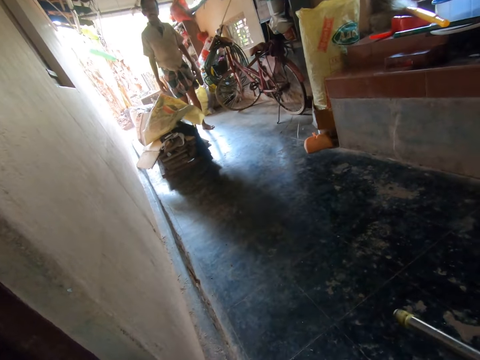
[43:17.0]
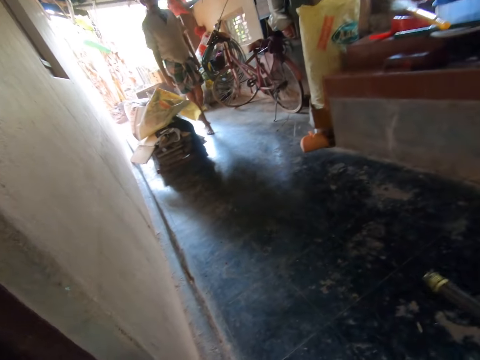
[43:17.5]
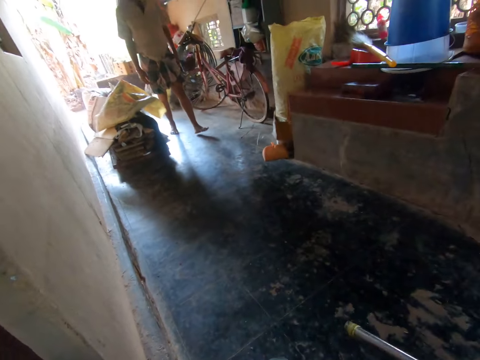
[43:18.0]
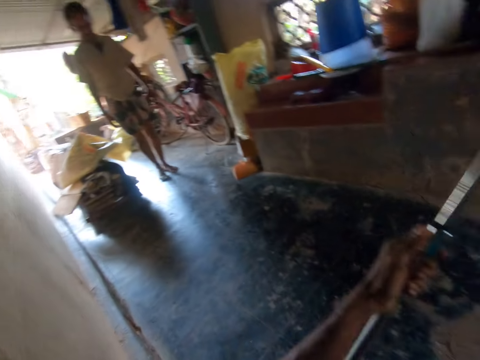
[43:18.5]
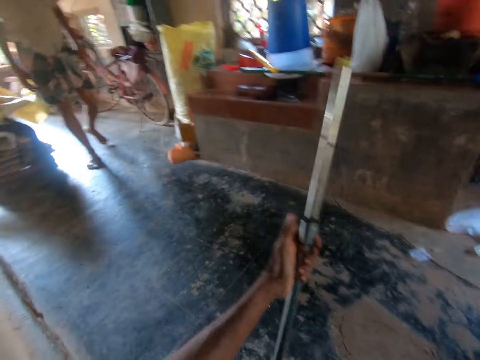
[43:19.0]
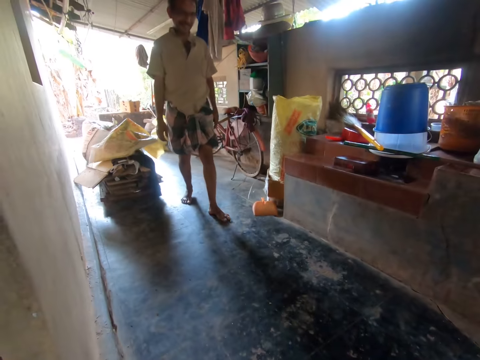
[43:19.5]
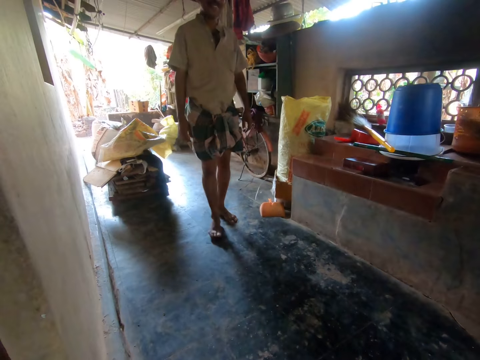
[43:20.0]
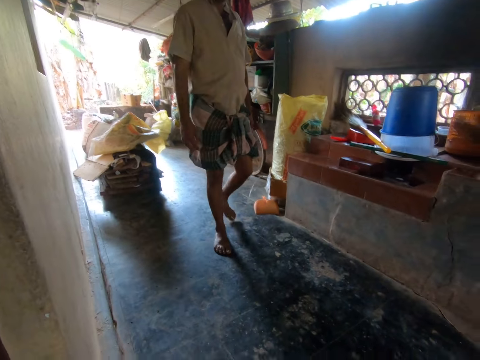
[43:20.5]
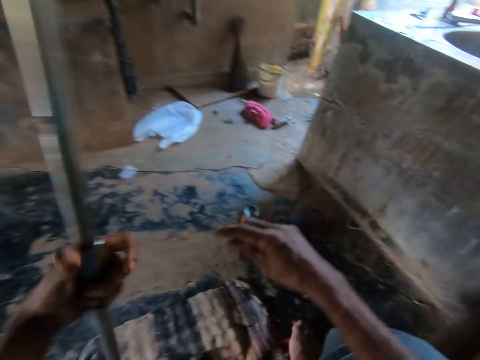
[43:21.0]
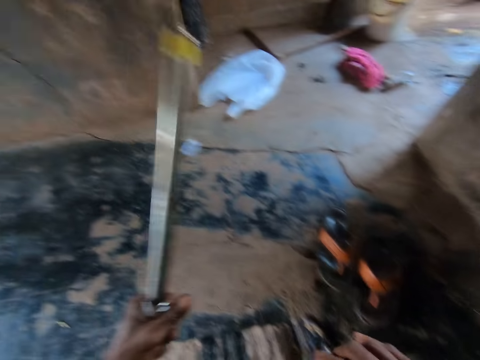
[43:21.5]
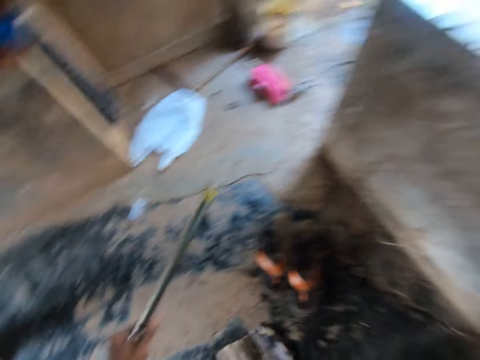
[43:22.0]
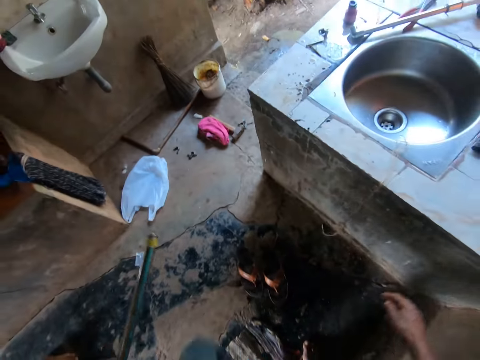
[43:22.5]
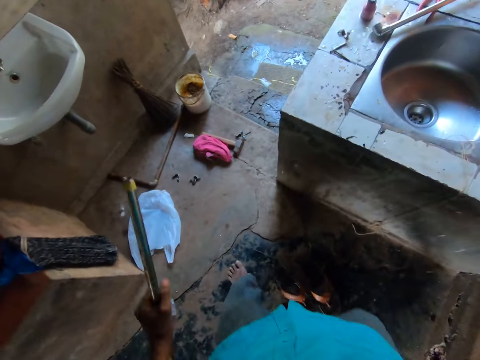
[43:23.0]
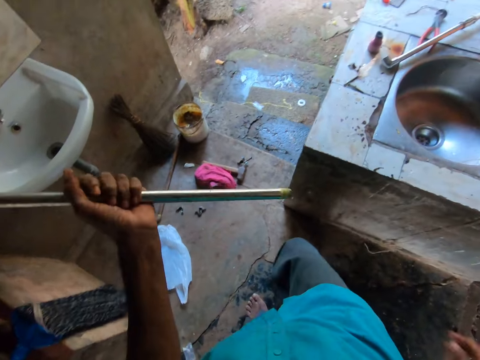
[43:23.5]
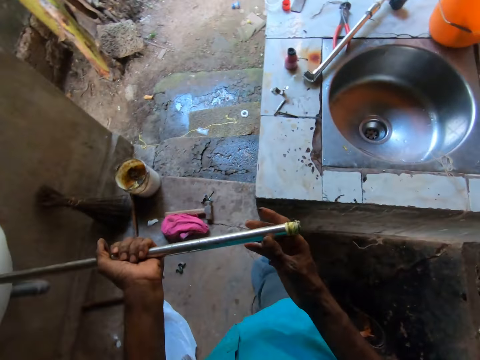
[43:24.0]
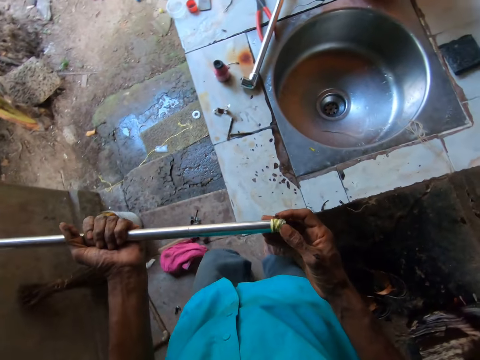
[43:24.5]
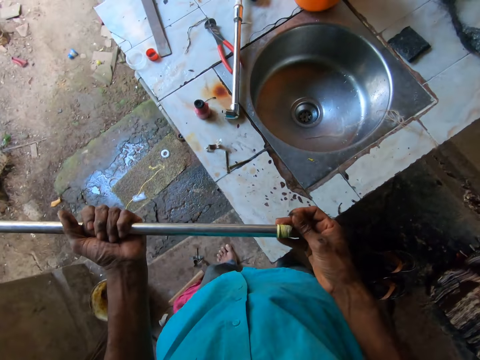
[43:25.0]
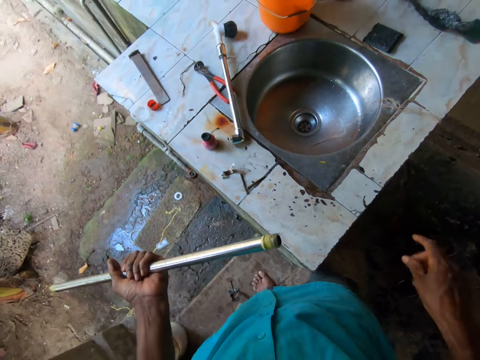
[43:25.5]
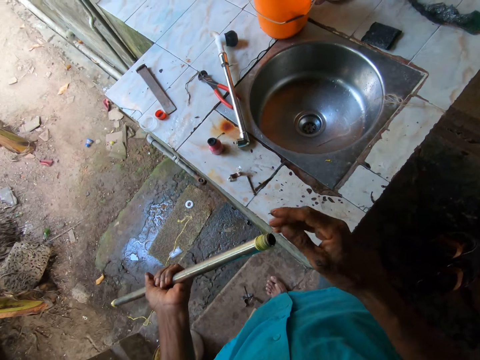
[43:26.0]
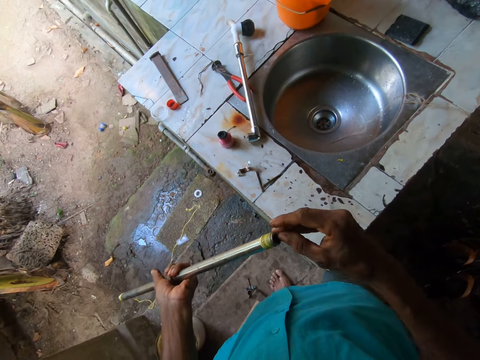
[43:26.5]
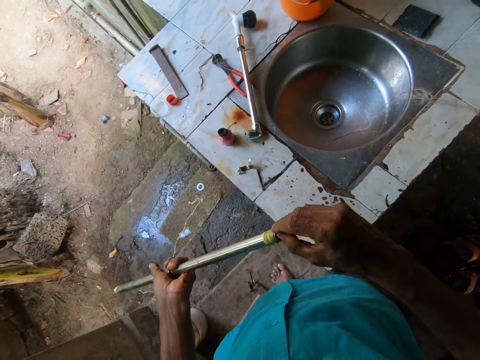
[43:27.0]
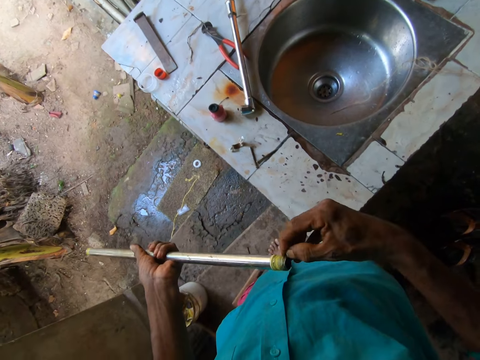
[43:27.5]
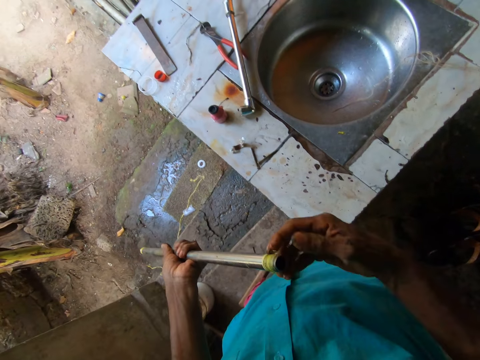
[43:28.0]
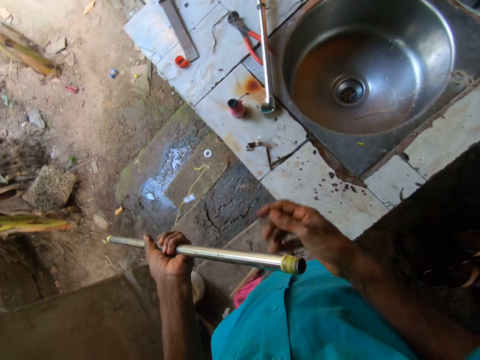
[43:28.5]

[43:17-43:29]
The camera wearer stands up. He adjusts the thread on the pipe in his left hand with his right hand. He removes a rope from the metal pipe.

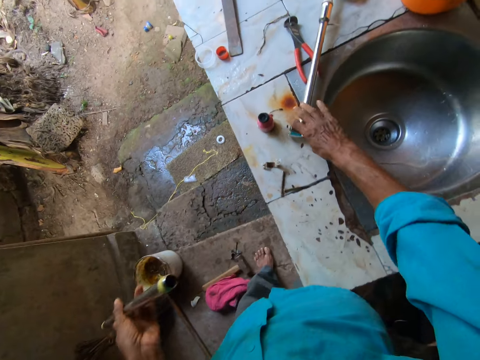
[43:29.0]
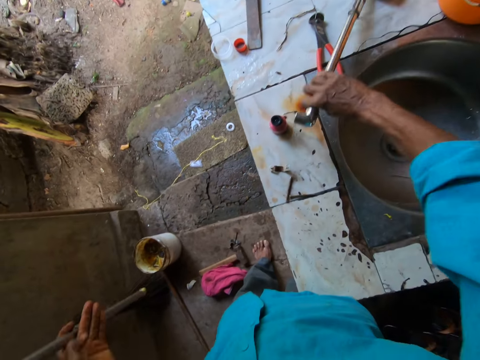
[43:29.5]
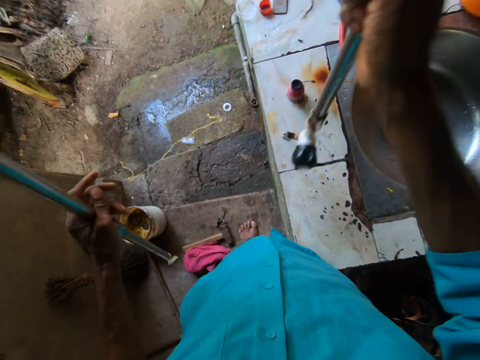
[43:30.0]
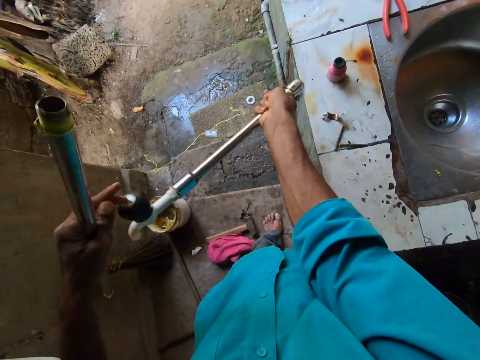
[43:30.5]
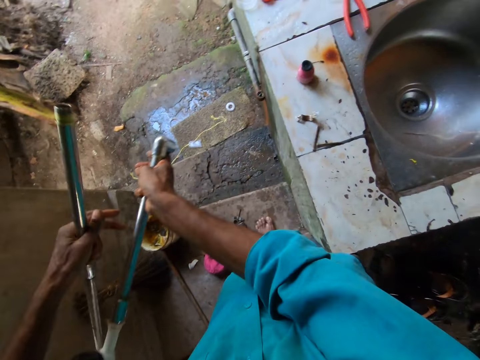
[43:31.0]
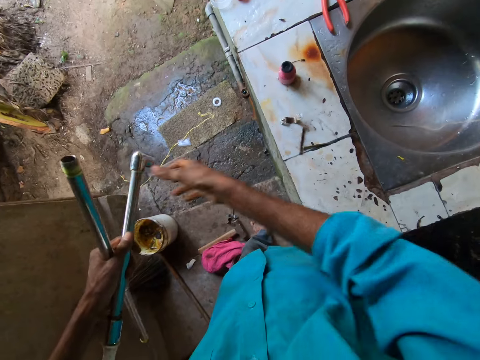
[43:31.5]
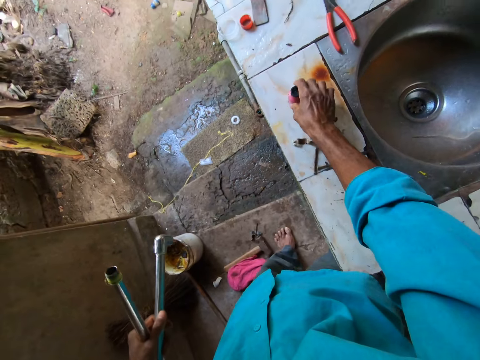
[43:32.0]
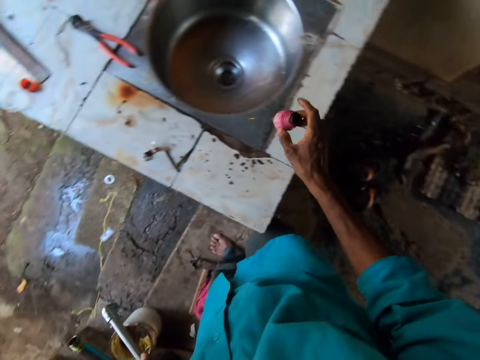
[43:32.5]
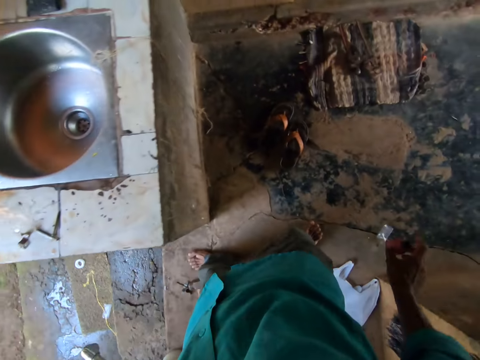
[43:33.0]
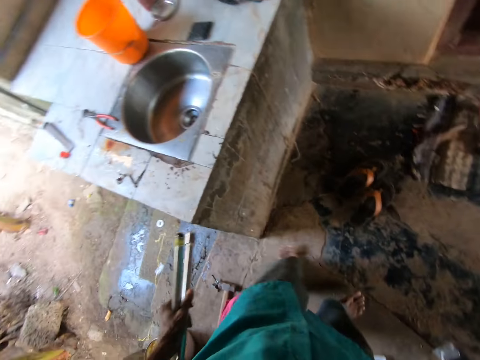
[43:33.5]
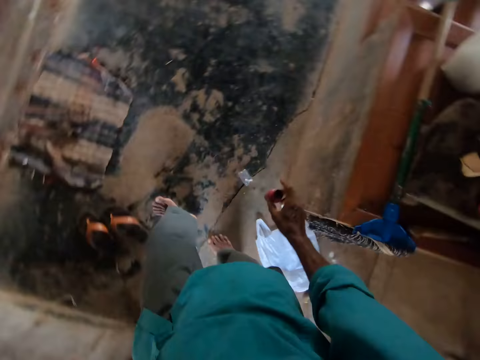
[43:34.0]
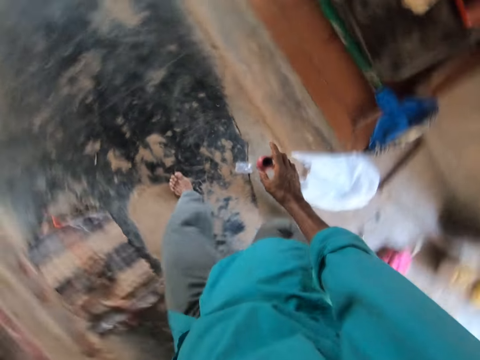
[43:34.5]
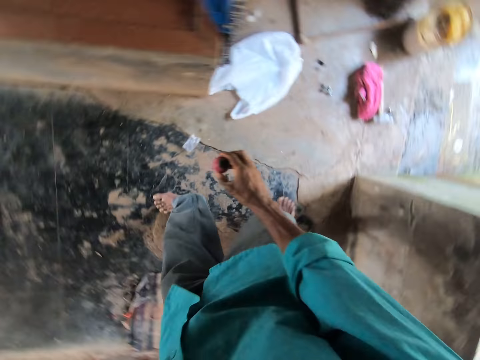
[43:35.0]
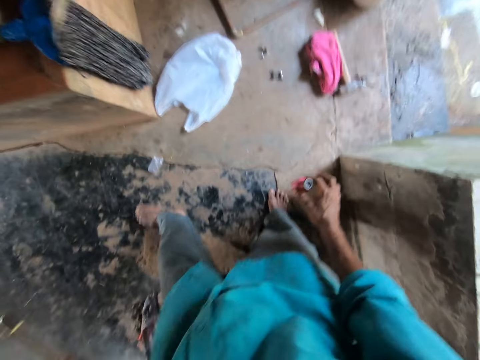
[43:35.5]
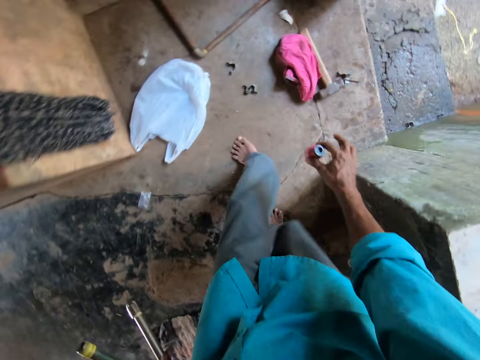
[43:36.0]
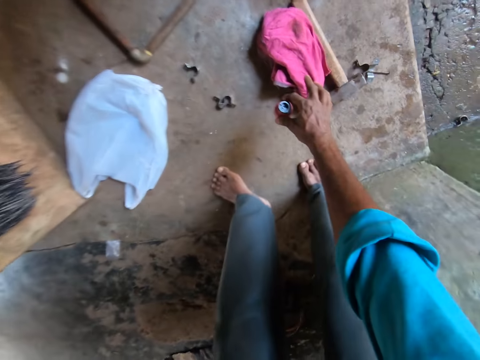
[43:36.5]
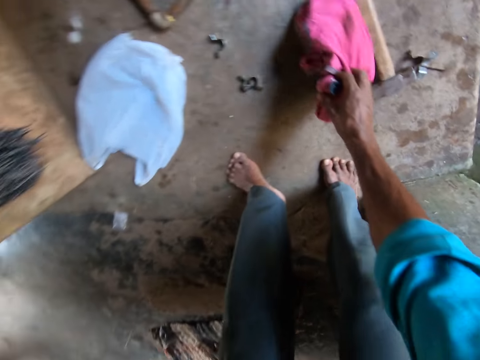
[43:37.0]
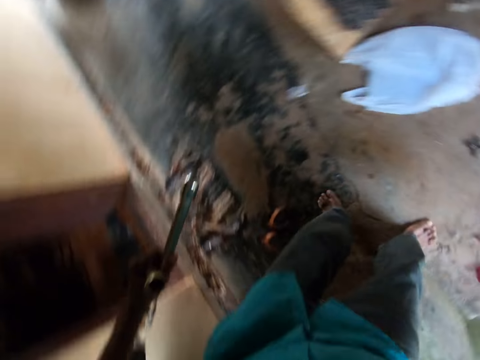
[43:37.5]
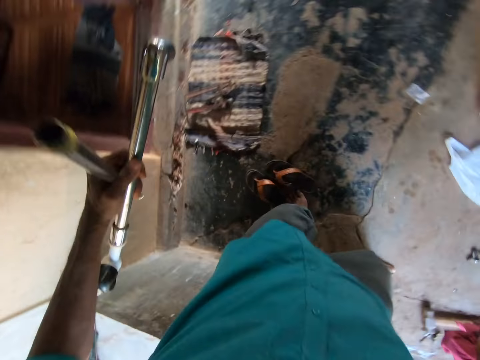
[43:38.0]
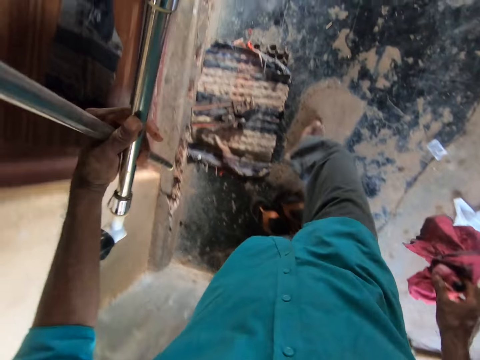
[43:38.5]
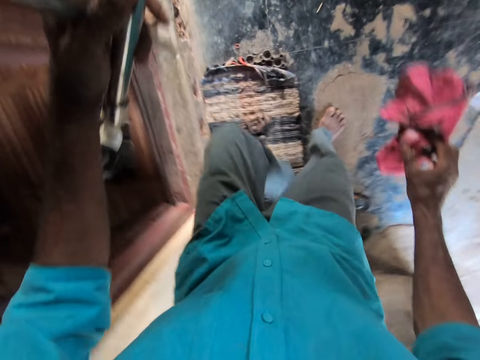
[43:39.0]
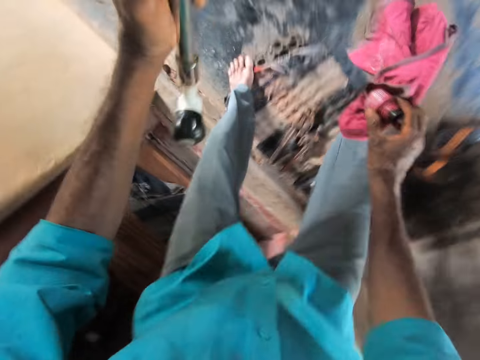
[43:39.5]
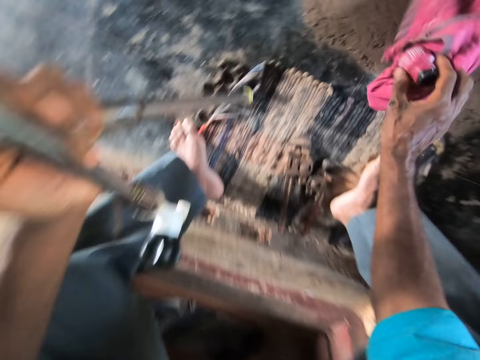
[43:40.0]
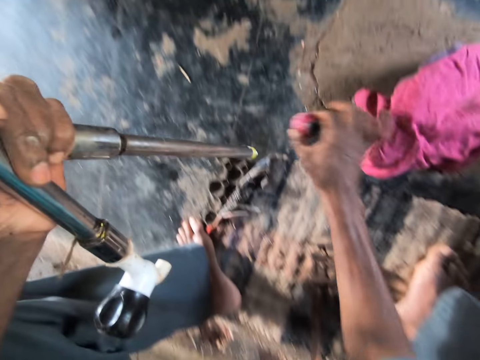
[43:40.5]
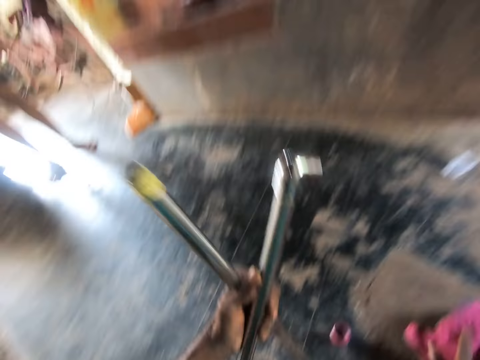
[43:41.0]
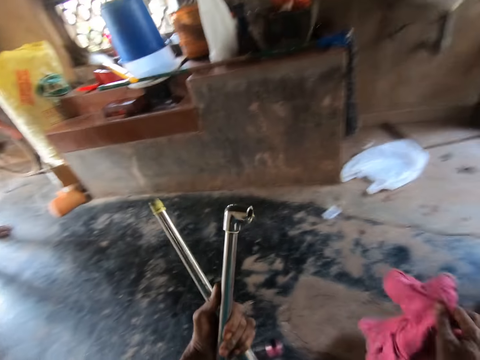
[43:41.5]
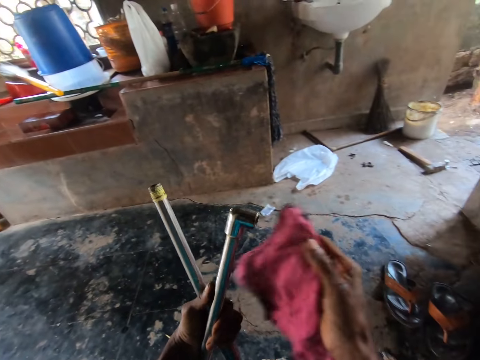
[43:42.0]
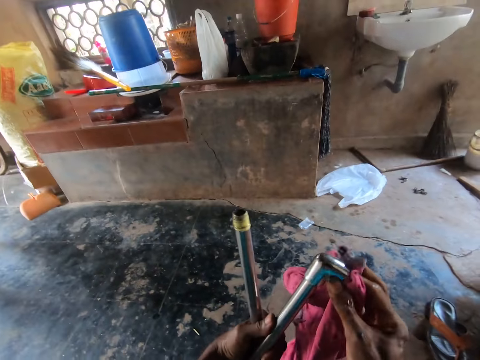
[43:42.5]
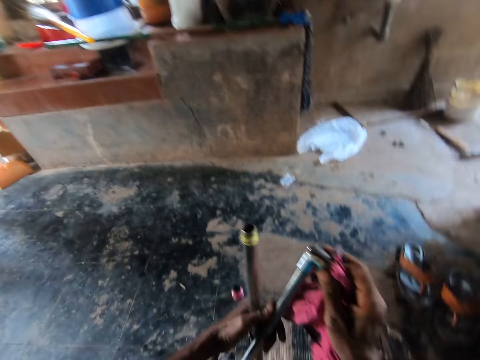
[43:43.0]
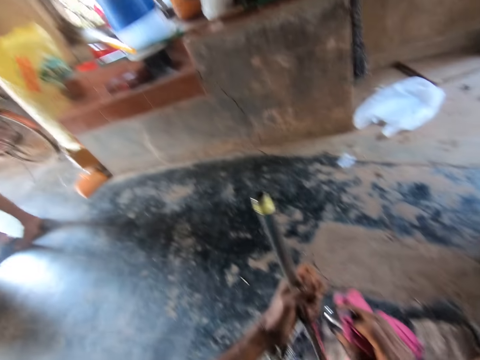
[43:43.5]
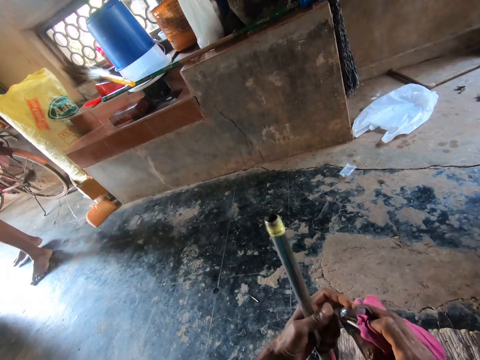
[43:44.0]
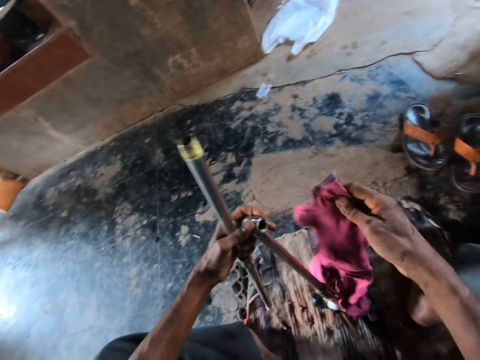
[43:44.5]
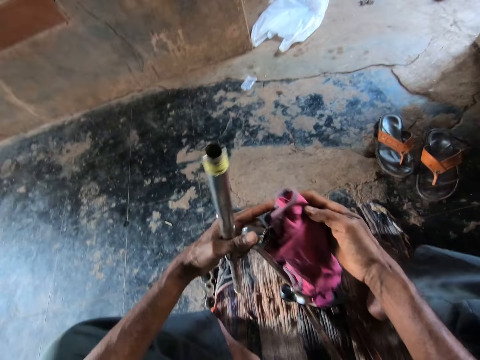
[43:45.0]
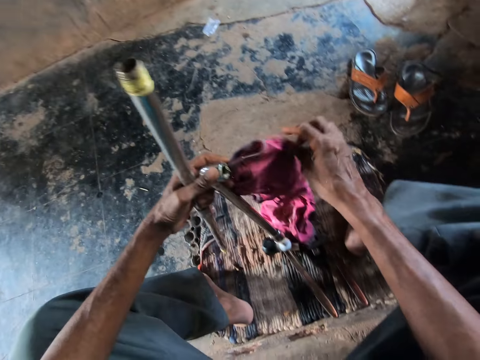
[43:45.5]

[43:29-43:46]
The camera wearer picks up a metal pipe from the countertop with his right hand. He passes the pipe from his right hand to his left hand. He picks up the sealant can from the countertop with his right hand. He walks around. He picks up a cloth on the floor with his right hand. He drops the cloth on the floor with his right hand and sits down on the floor. He drops the sealant can on the floor with his right hand. He picks up the cloth on the floor with his right hand. He cleans the pipe in his left hand with the cloth in his right hand.
